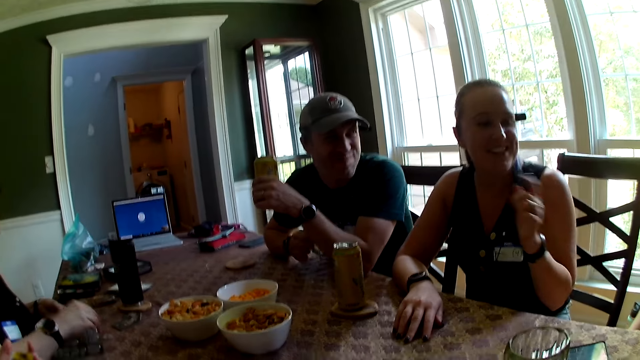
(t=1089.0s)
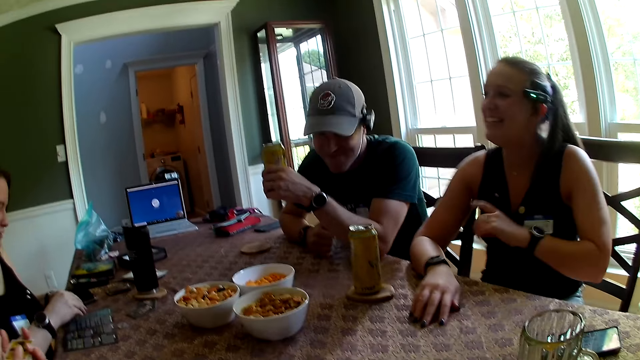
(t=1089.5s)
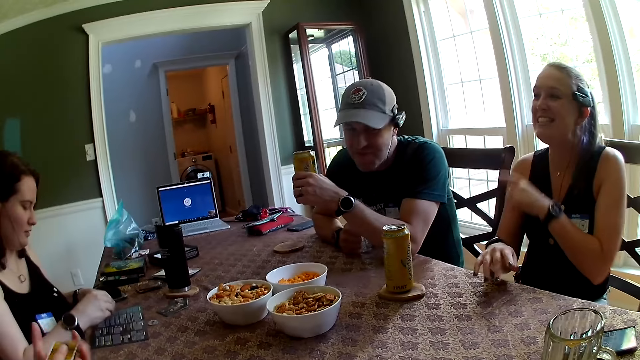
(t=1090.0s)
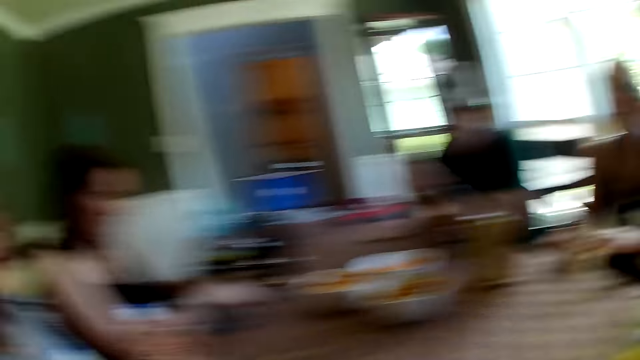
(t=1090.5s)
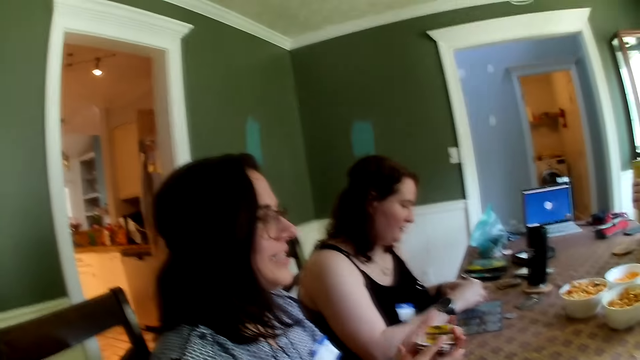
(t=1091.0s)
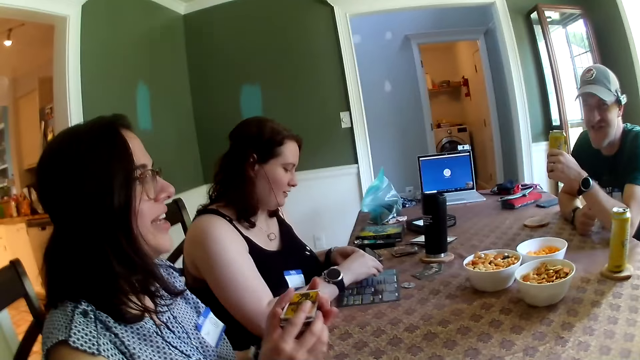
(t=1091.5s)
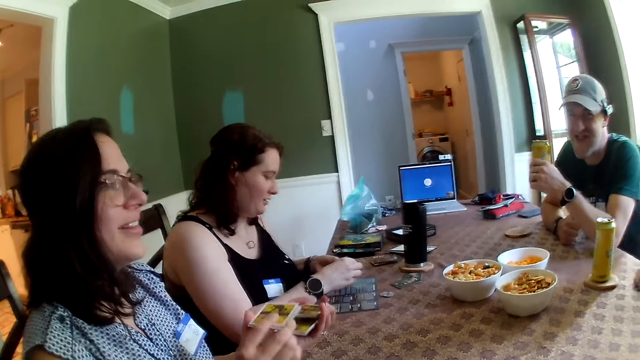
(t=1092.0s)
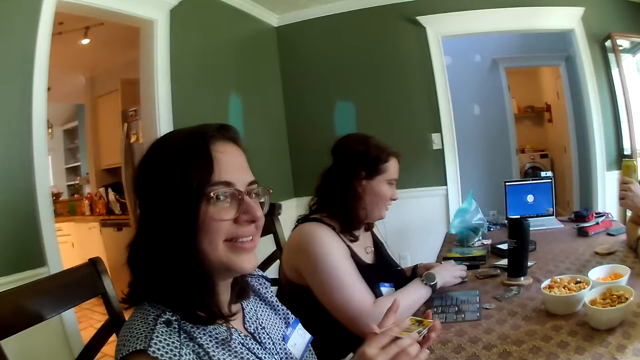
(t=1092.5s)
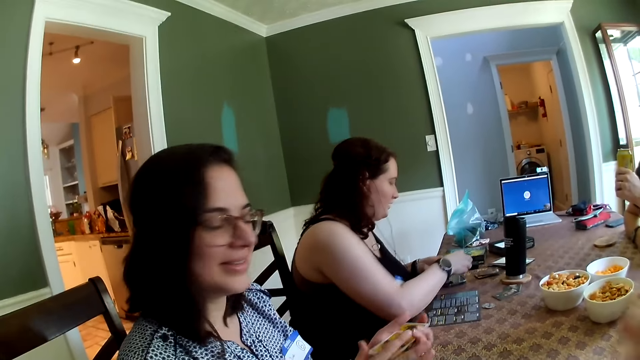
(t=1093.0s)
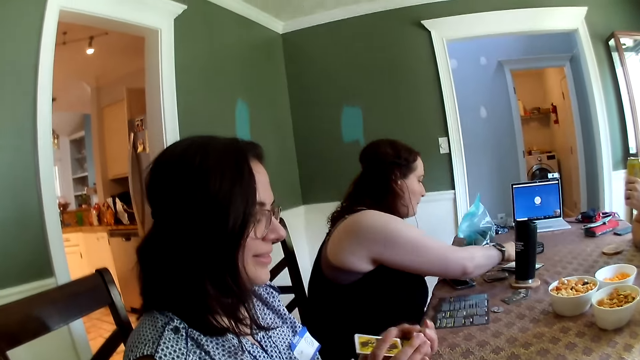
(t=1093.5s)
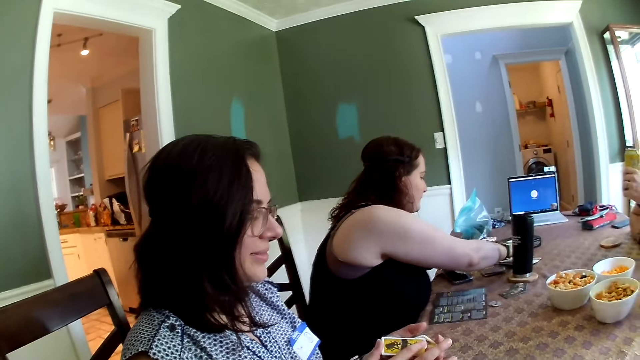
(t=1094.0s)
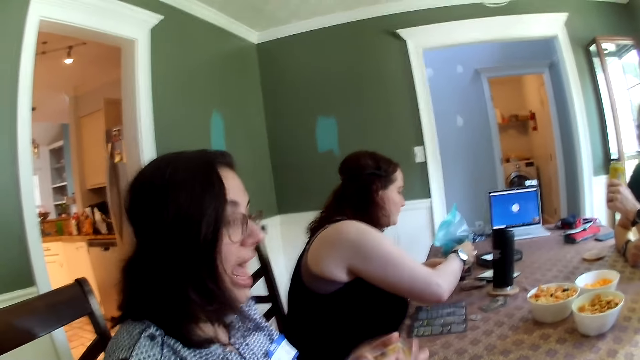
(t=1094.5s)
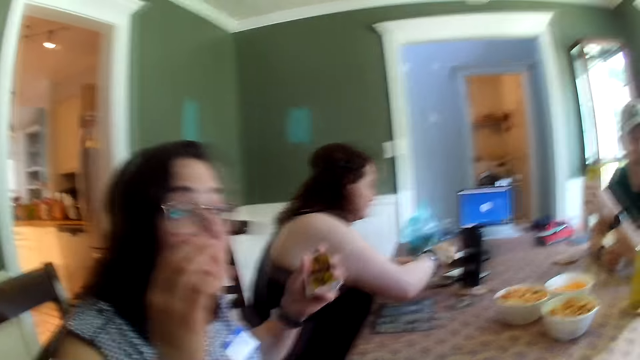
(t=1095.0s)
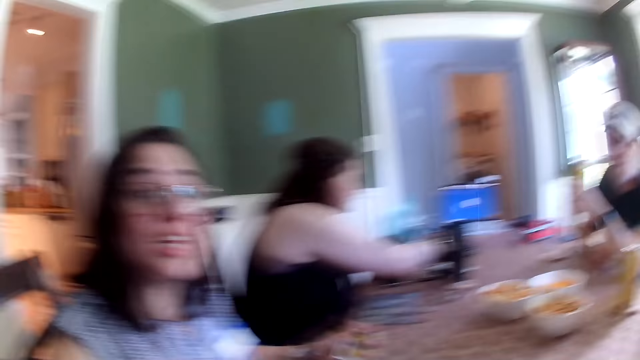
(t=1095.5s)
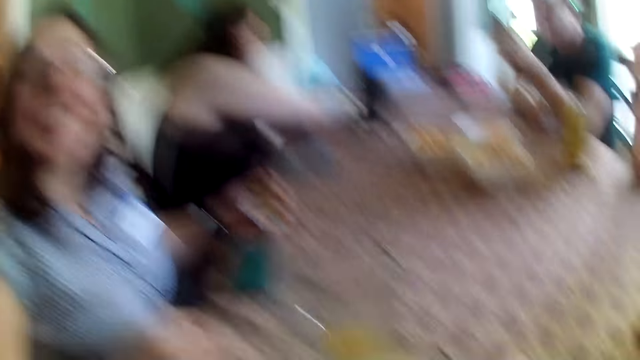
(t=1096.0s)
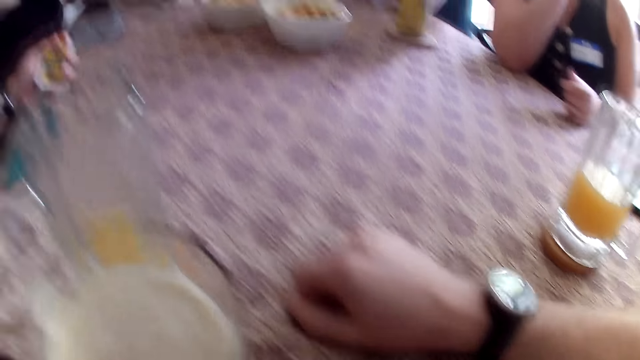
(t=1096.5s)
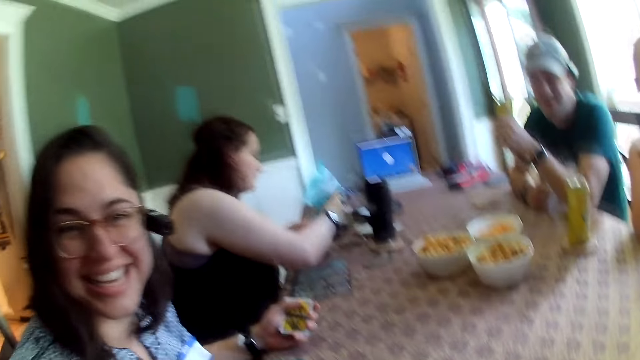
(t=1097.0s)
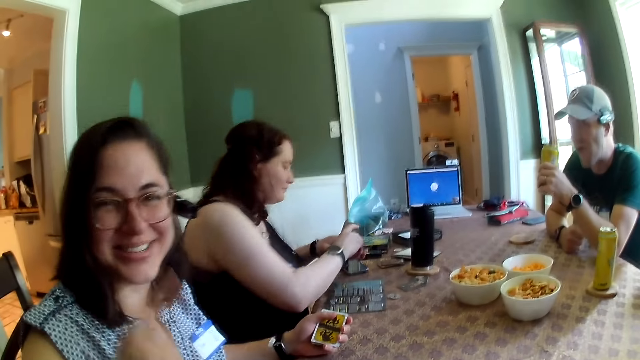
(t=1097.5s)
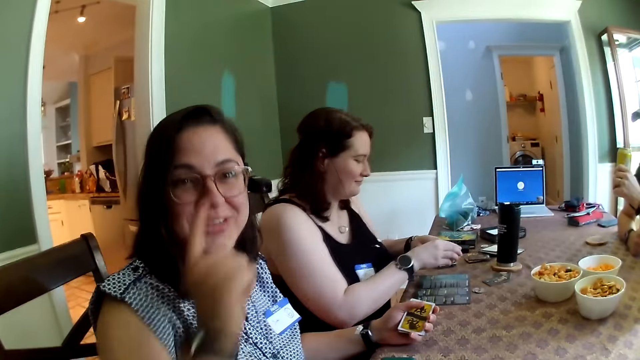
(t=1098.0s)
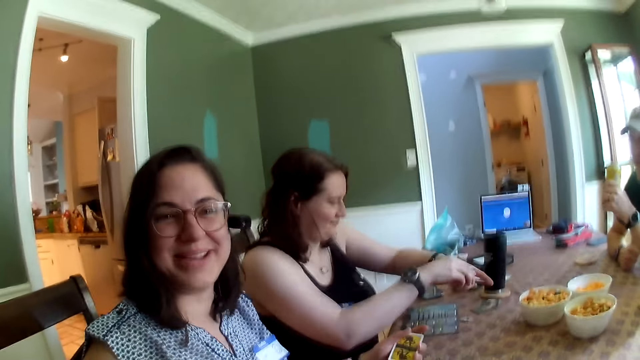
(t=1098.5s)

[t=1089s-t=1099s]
The third woman points at the second man with her left index finger. The third woman converses with the second woman. The camera wearer looks around the table. The second woman moves the cards in her hands. The camera wearer converses with the second woman. The first woman drops a chip in the box with her right hand, takes a chip from her left hand with her right hand and drops the chip in the box with her right hand. The camera wearer knocks the table with his right hand. The second woman adjusts her glasses with her right index finger.

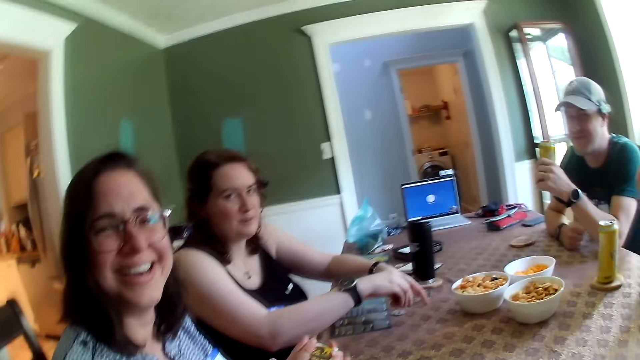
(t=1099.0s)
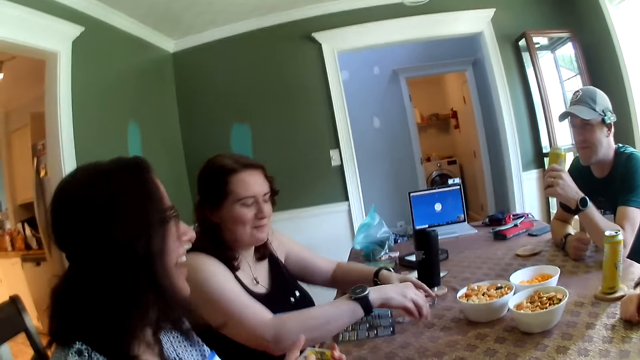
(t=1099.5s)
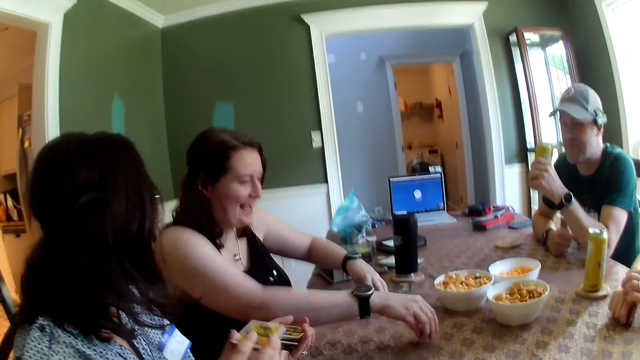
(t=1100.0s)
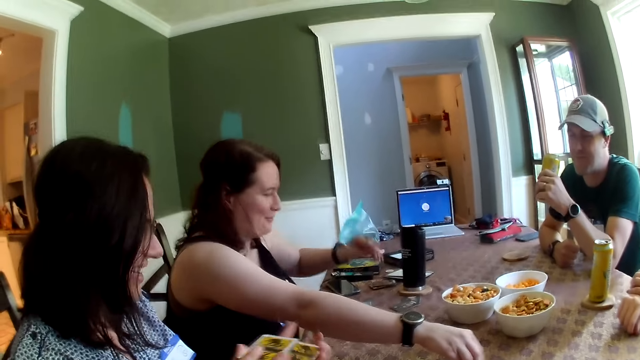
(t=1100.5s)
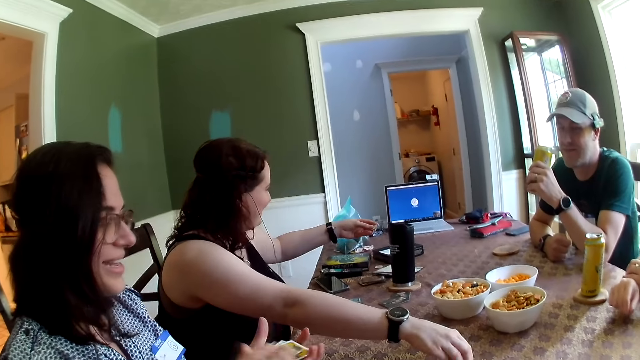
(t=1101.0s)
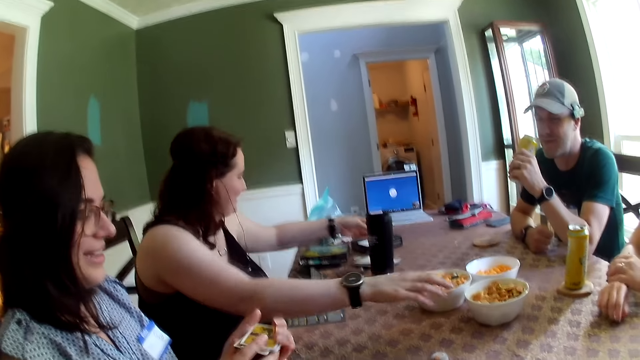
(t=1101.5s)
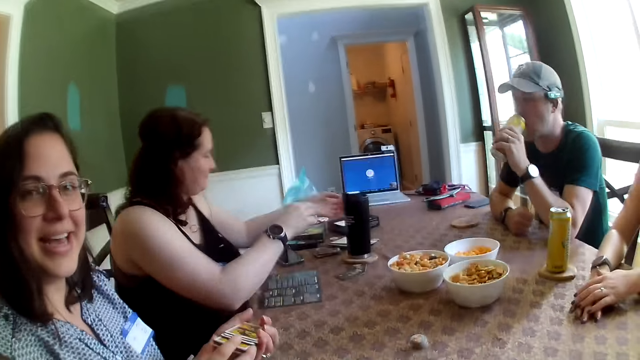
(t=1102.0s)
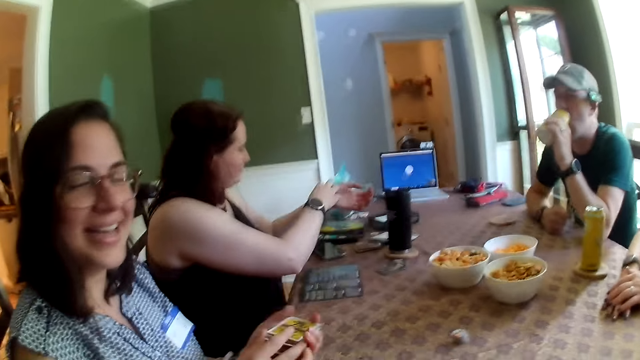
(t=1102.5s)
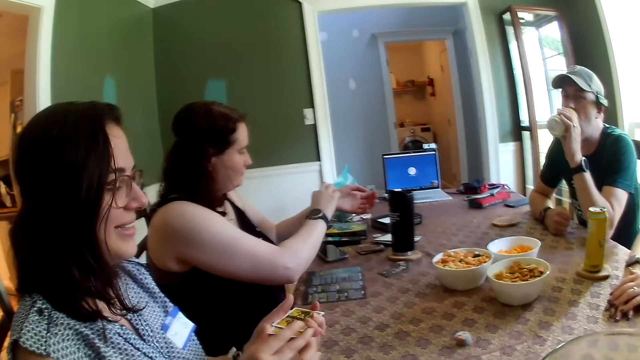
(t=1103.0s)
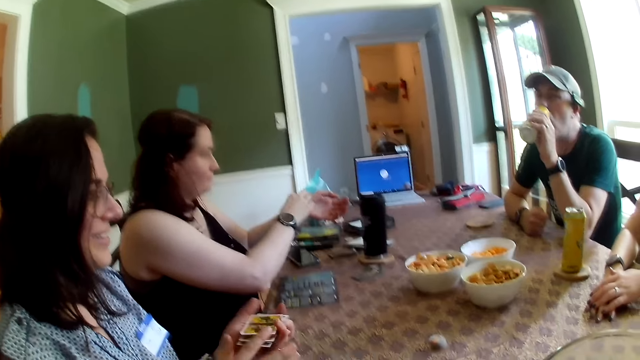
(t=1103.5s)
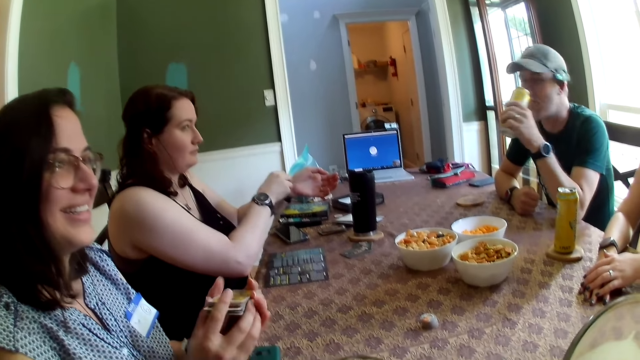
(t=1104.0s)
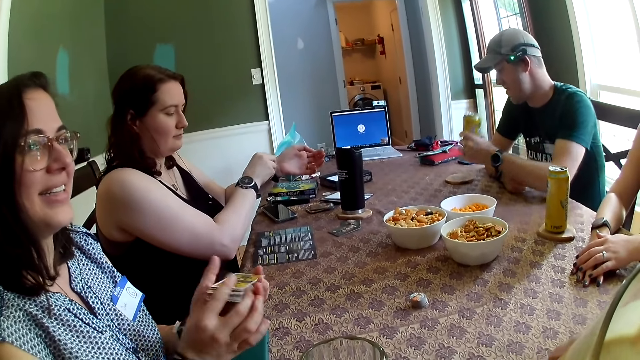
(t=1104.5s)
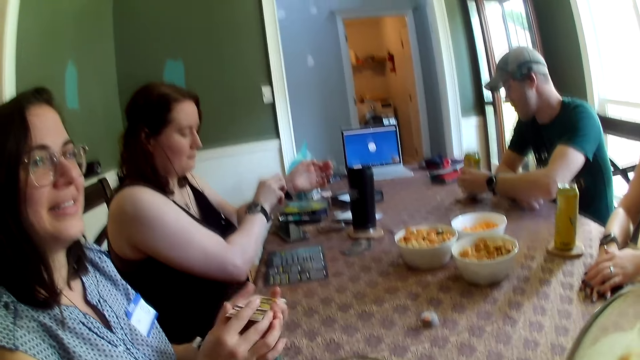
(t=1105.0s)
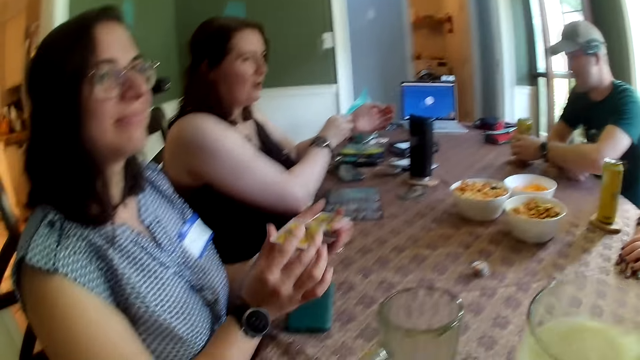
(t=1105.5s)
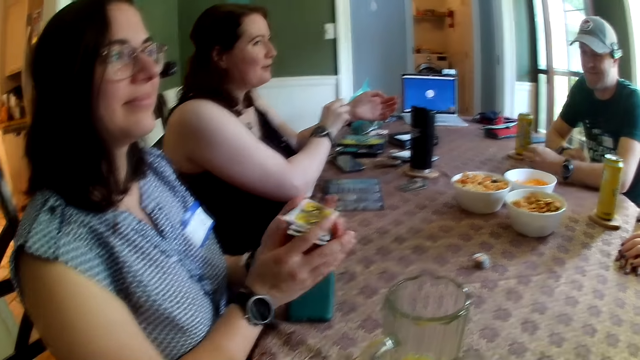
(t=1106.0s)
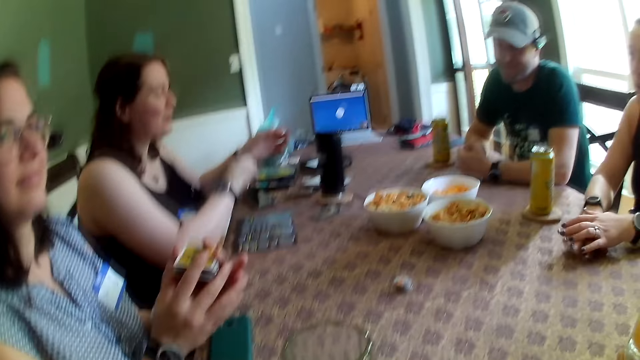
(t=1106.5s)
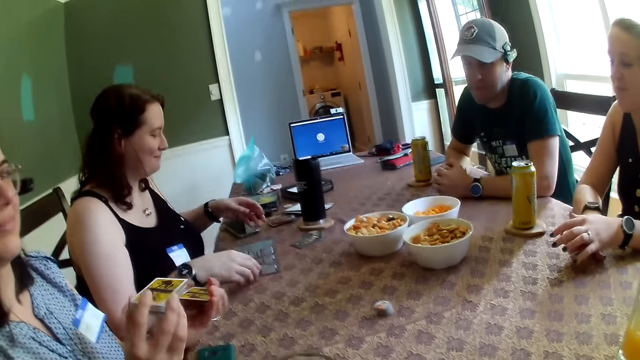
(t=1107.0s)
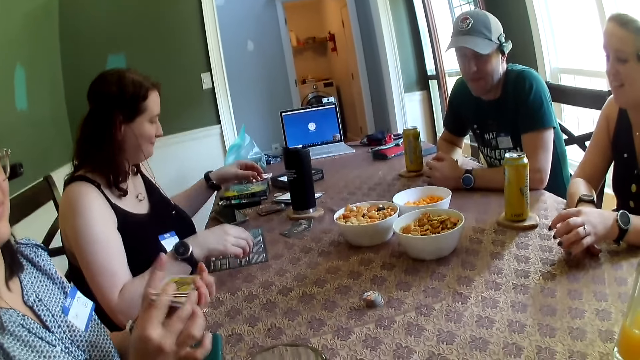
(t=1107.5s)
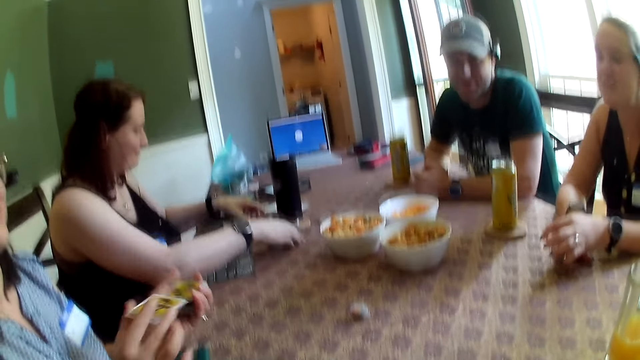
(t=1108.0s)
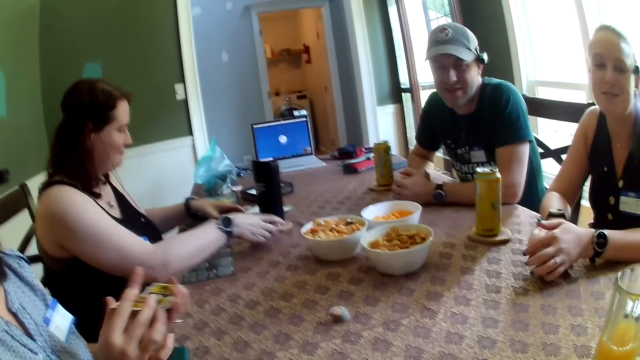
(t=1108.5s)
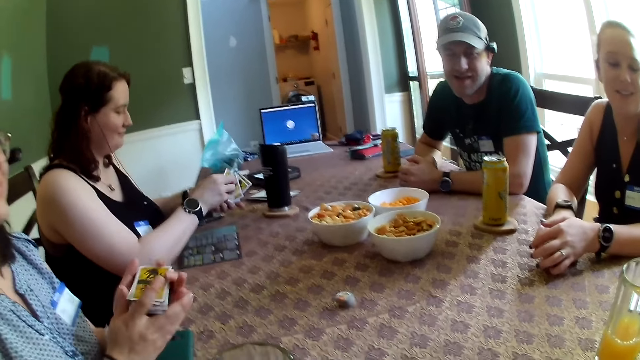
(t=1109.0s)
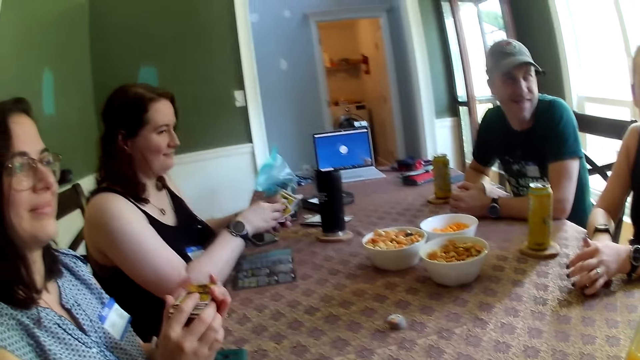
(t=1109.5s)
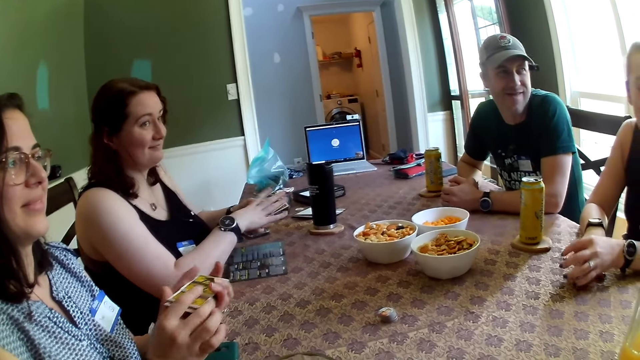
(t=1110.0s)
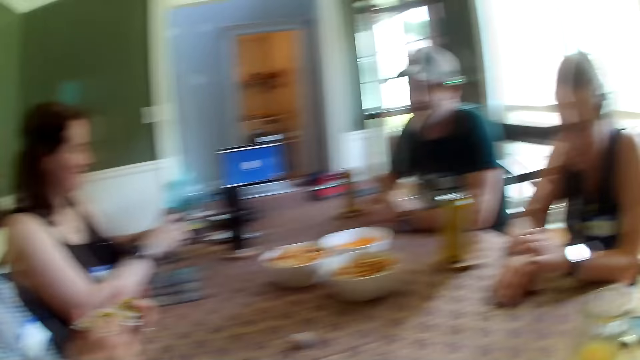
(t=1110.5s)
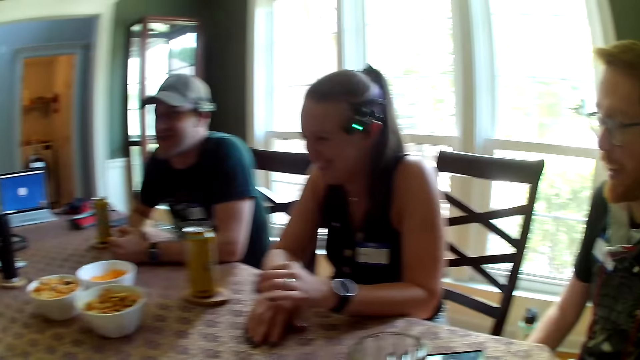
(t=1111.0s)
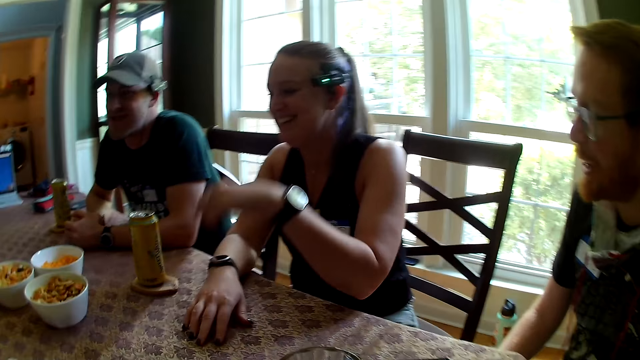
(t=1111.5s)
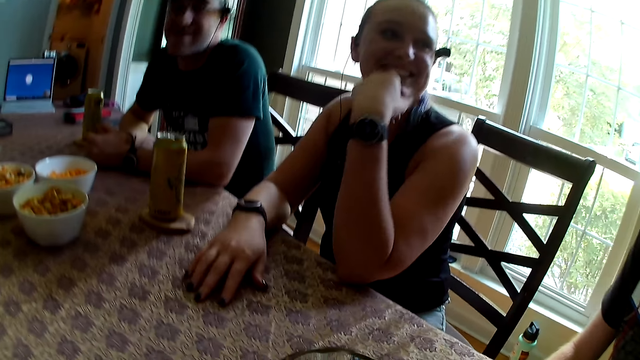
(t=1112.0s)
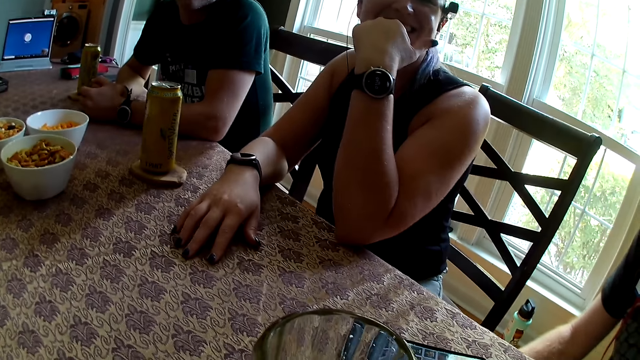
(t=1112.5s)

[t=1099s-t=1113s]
The first woman converses with the second woman. The first woman drops a chip in her right hand on the table. The second woman shuffles the cards in her left hand with both hands. The first woman drops a chip into the box with her left hand. The second man converses with the camera wearer and a group of people. The first man drinks from the juice can in his left hand. The first woman adjusts the watch in her left wrist with her right hand. The camera wearer drinks from a glass. The first man drops the juice can on a coaster on the table with his left hand. The first woman takes a pack of cards on the table with her right hand and holds the pack of cards with both hands.
